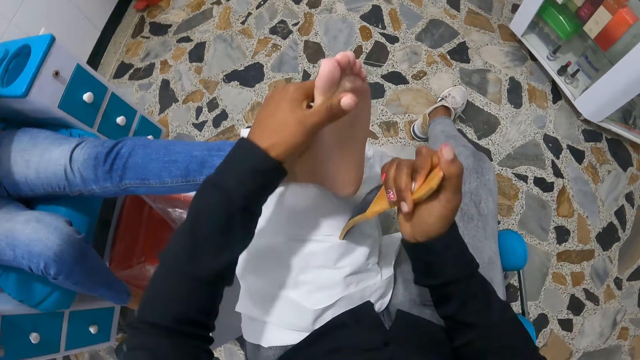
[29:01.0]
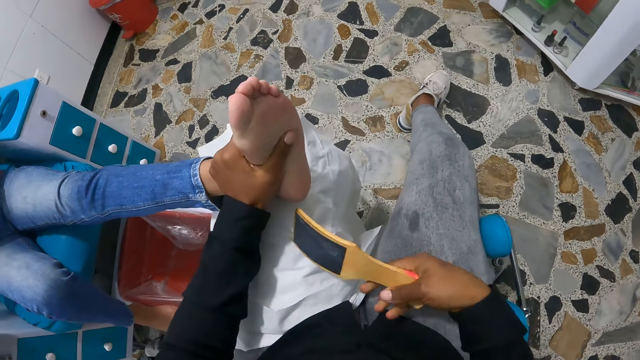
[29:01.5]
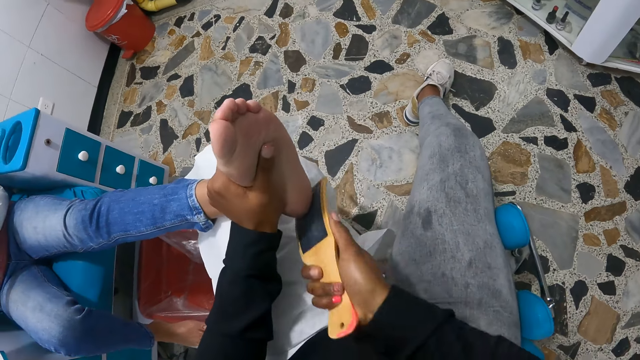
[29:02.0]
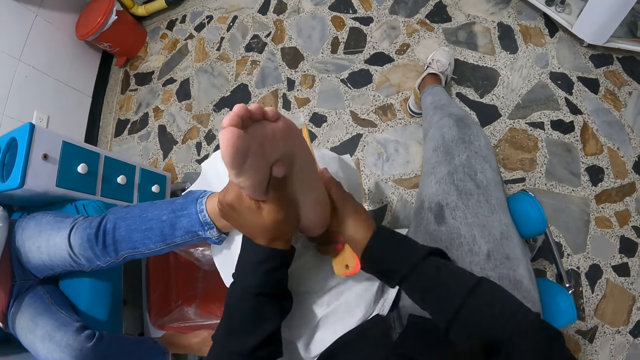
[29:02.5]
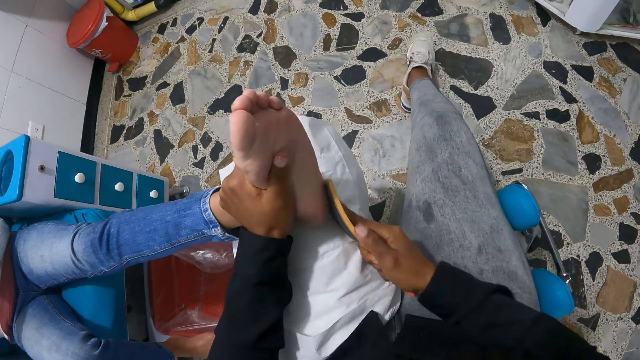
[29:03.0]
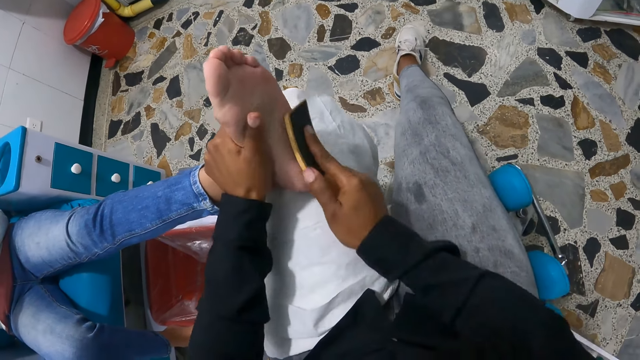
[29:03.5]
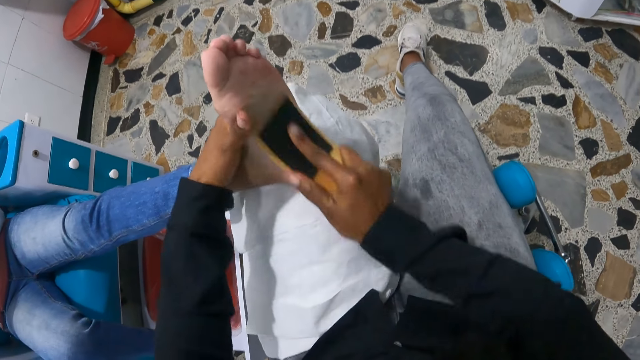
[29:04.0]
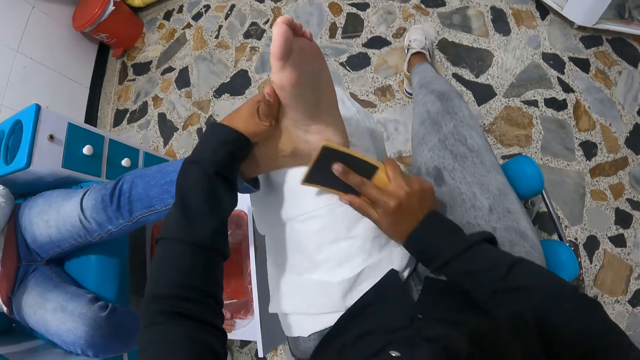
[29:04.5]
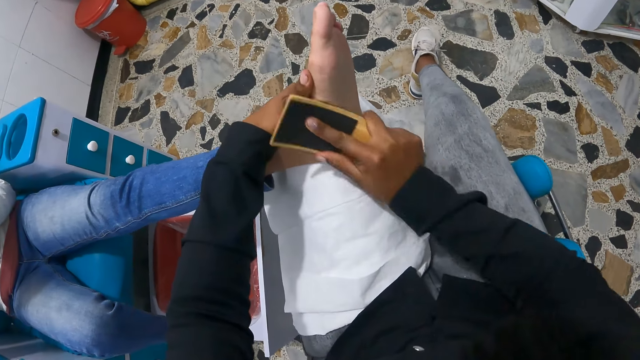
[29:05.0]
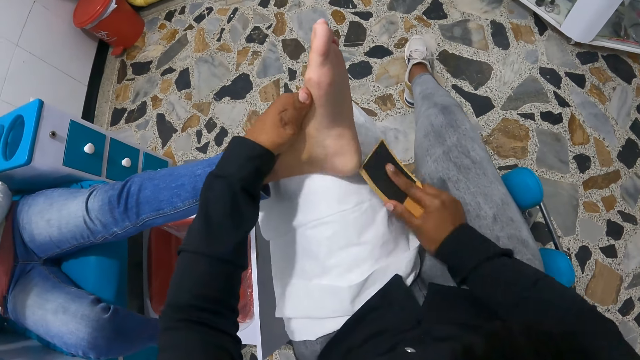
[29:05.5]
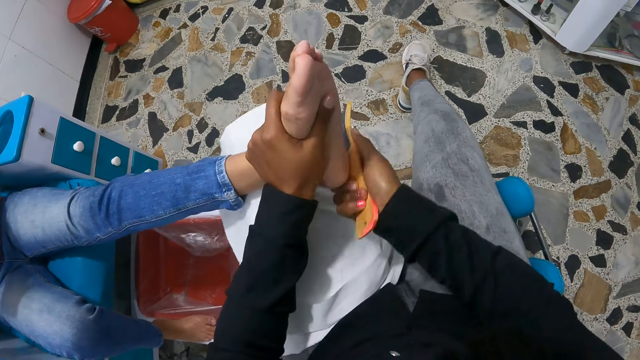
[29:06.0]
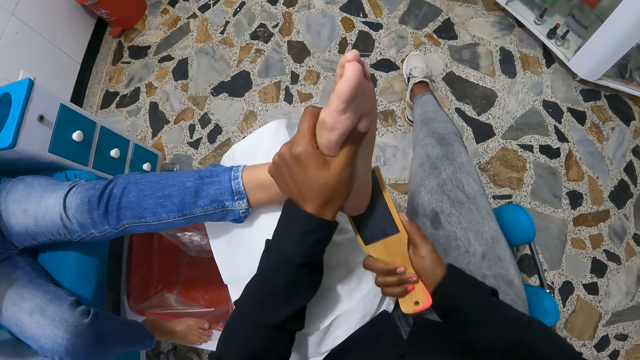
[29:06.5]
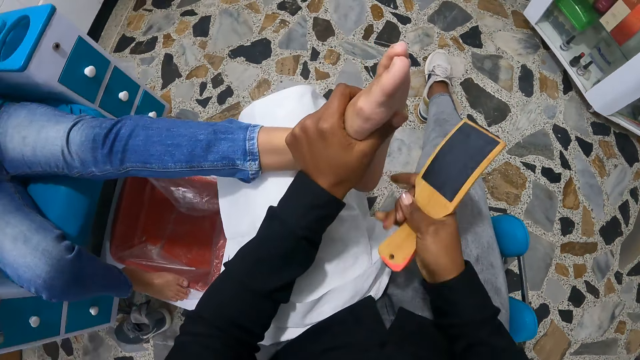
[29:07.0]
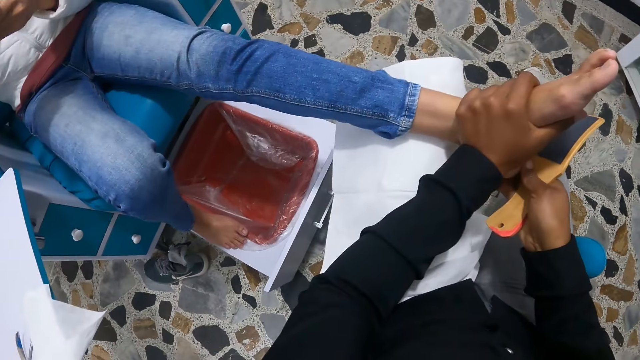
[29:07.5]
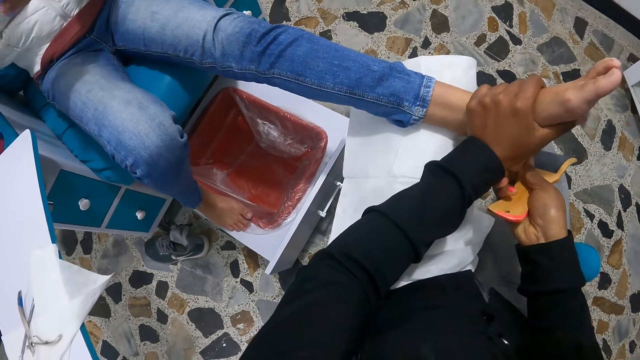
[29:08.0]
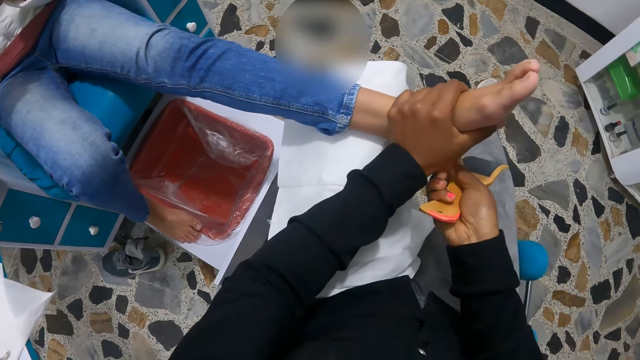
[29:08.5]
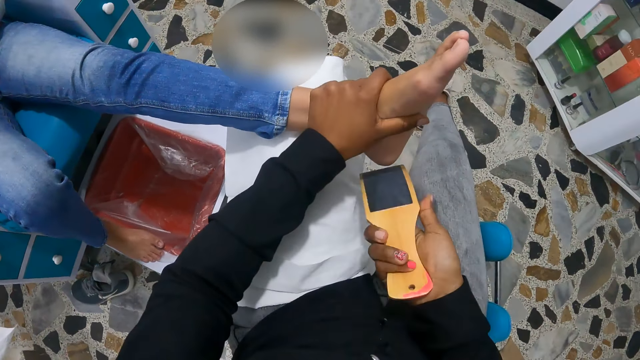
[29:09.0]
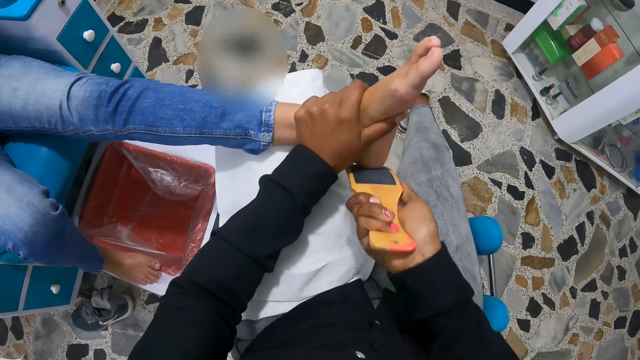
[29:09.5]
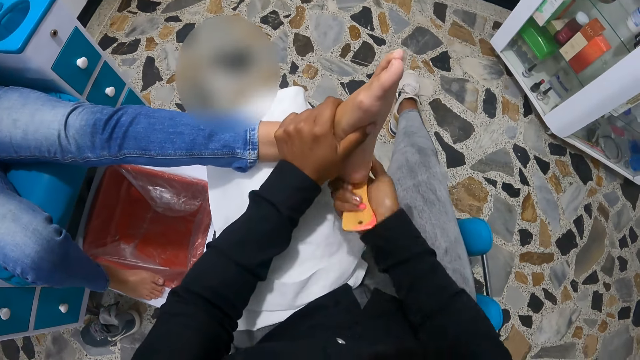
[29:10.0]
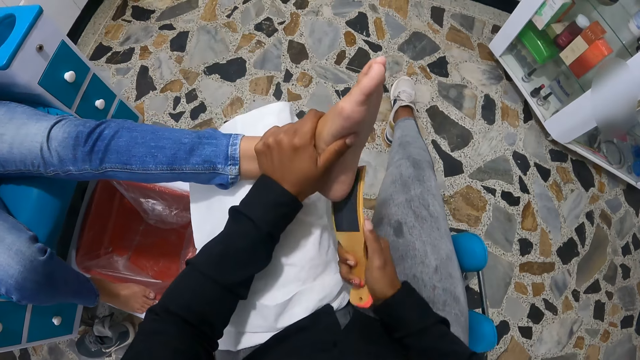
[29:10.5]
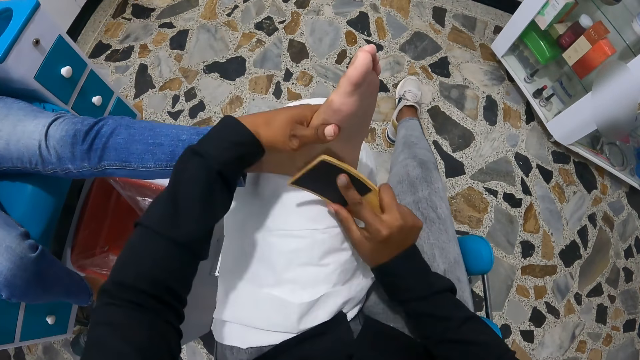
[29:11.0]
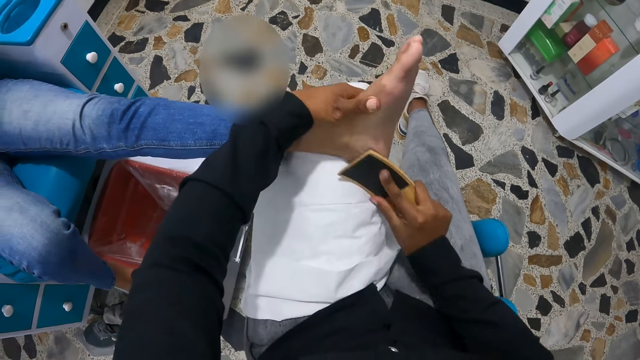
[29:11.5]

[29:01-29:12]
The camera wearer turns the feet file callus. They scrub the woman's feet with the feet file callus. They look around. They scrub the woman's feet with the feet file callus.

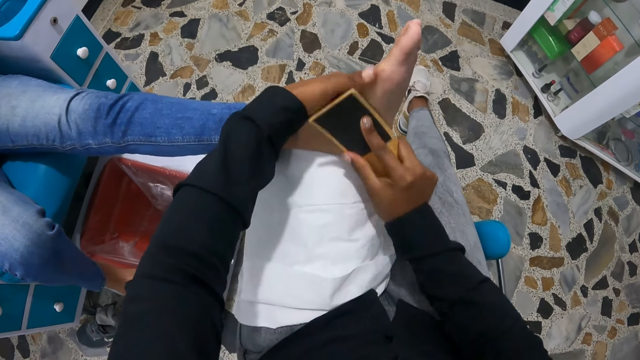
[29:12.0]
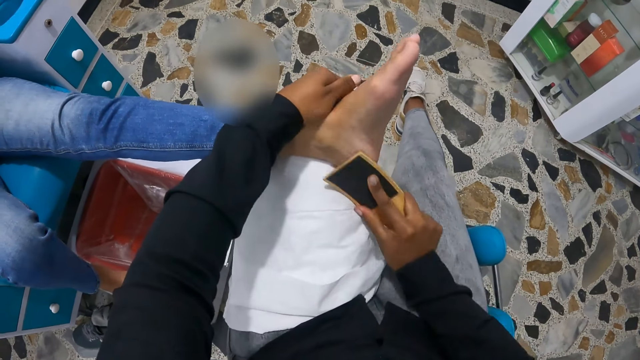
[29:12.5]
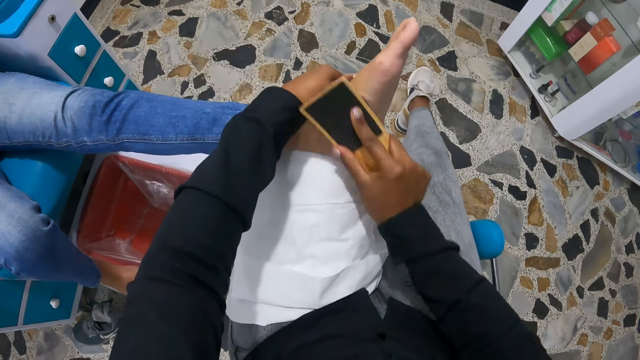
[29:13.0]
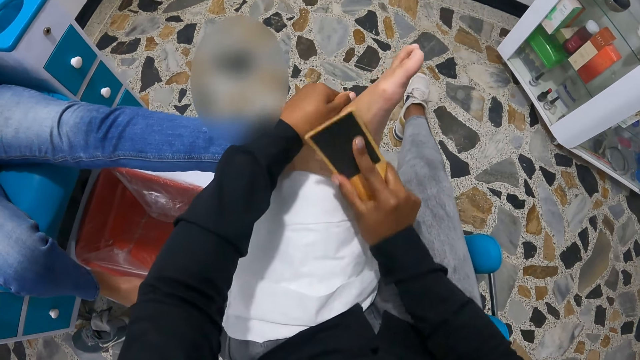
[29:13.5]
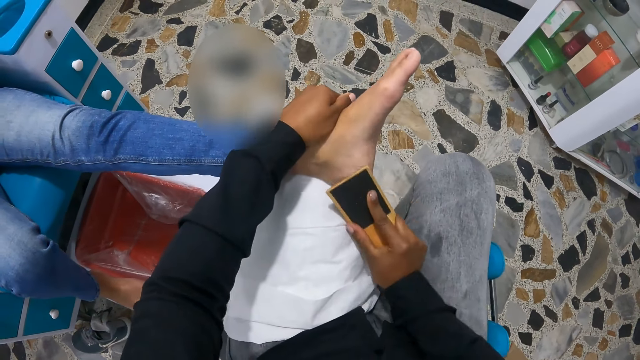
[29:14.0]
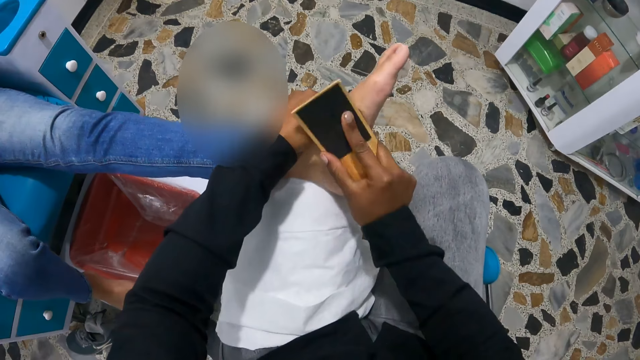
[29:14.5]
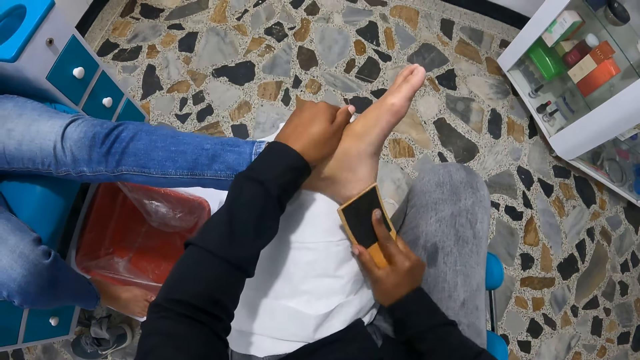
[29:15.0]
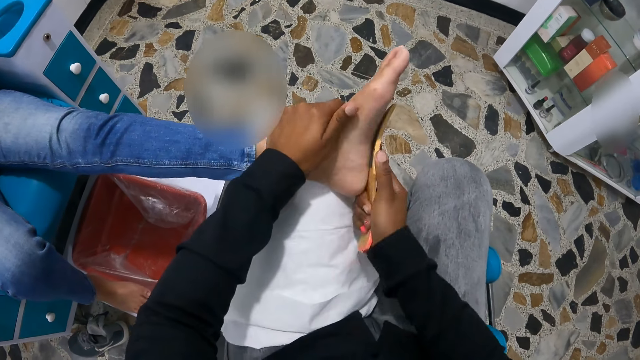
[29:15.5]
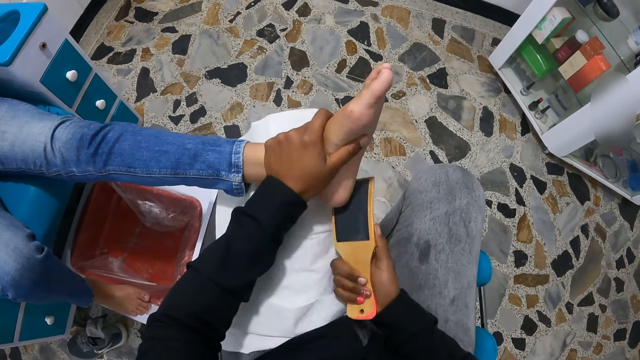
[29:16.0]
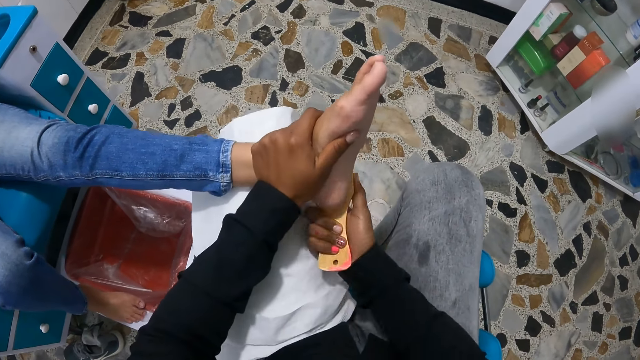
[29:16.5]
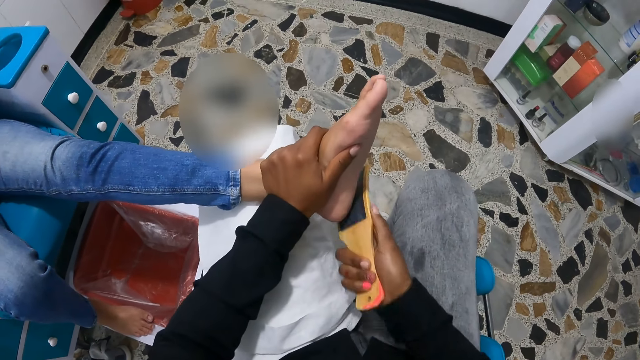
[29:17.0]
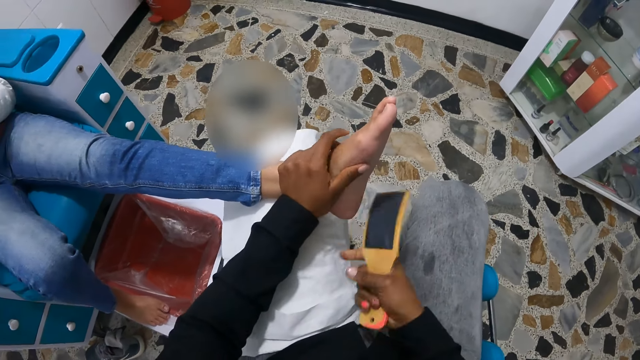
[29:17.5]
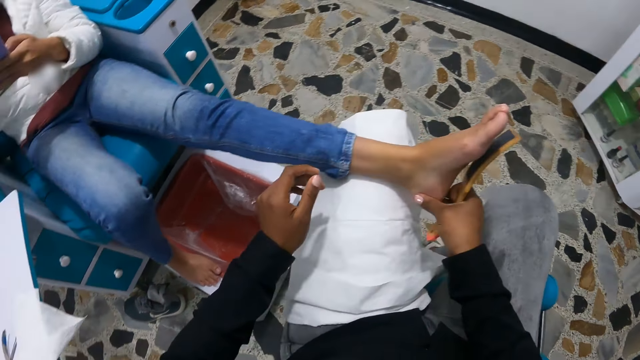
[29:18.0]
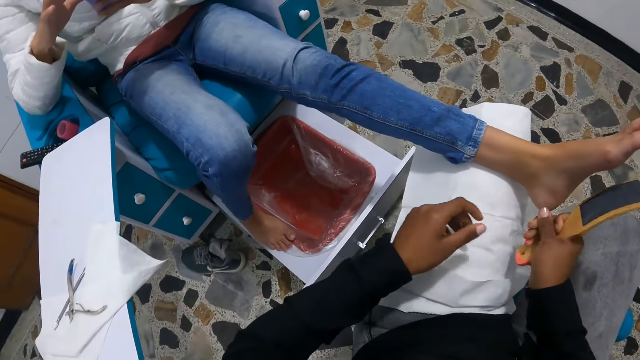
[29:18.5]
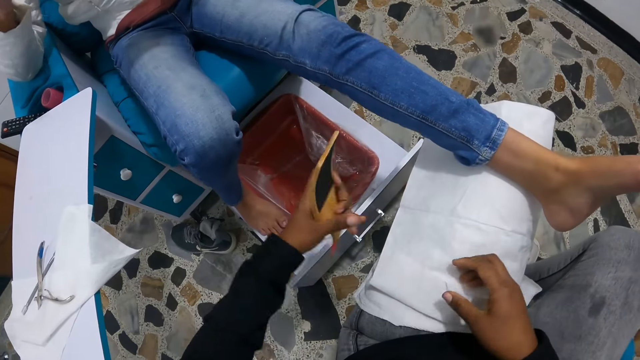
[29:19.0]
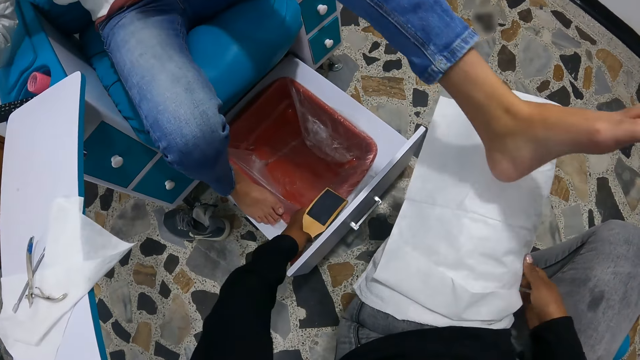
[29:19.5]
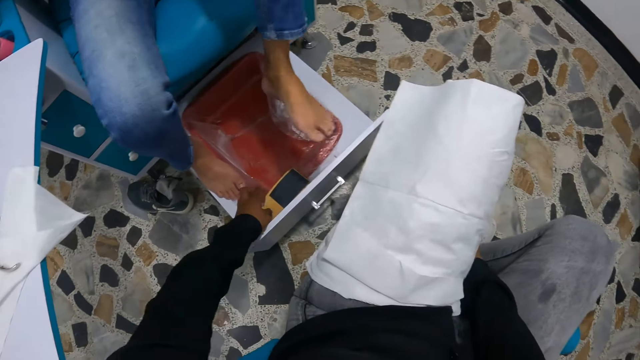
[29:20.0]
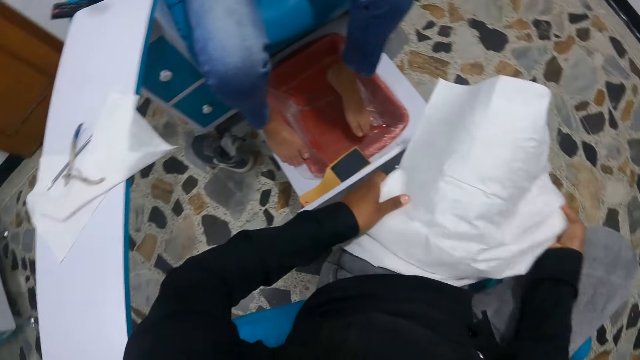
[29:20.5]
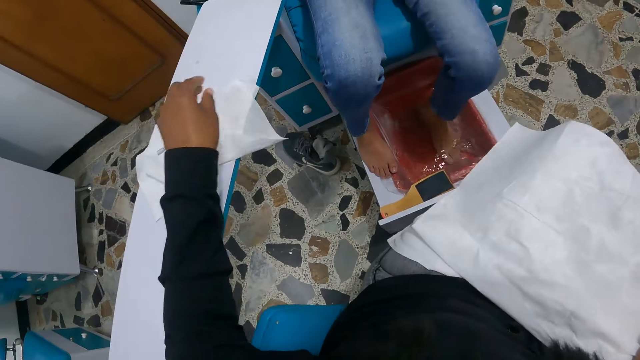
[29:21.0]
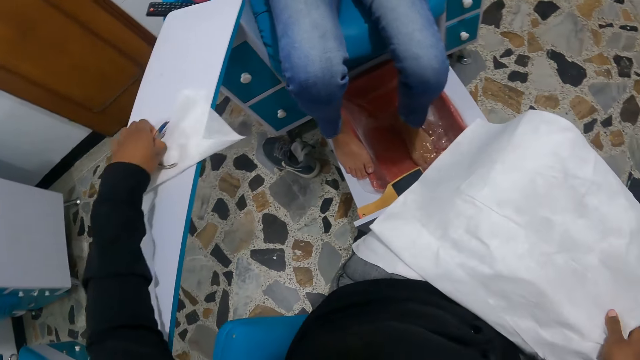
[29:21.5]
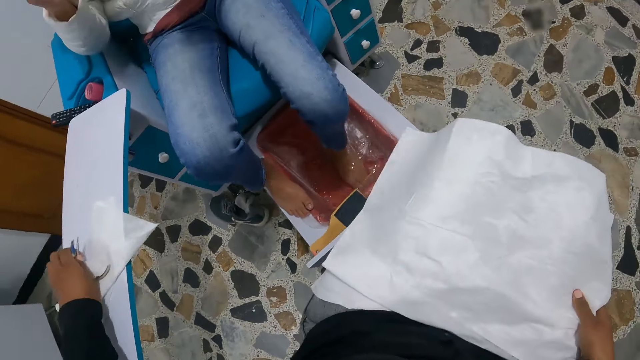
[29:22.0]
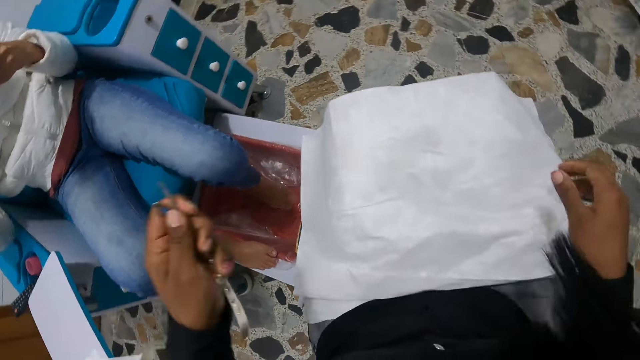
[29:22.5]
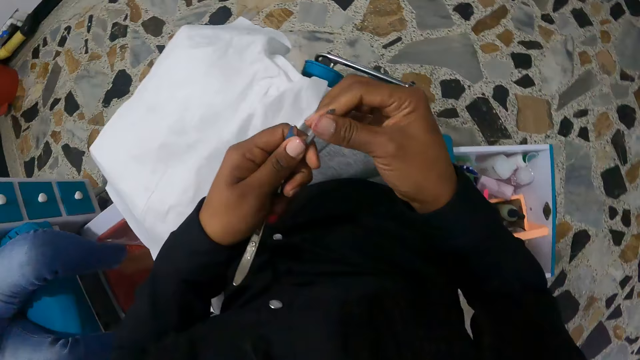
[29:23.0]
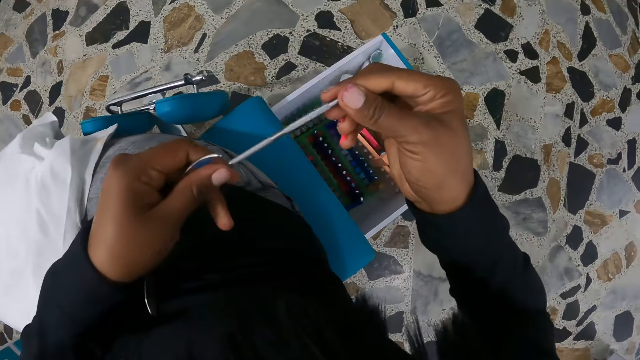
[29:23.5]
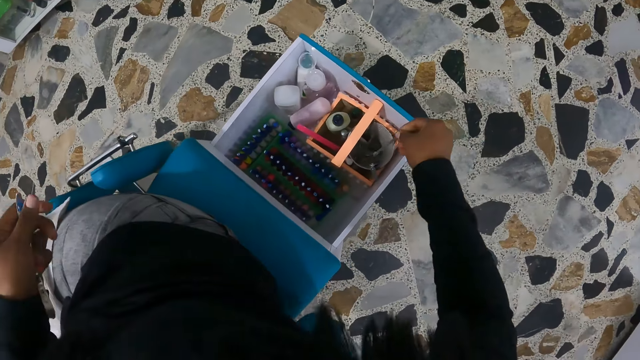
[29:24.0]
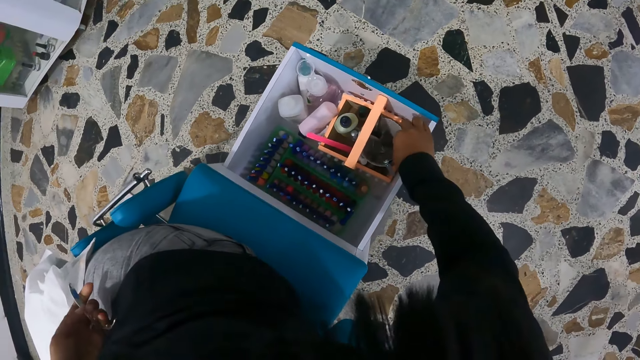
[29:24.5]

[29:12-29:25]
The camera wearer moves a leg. She holds the left leg of the woman with her right hand. The woman operates her mobile phone with both hands. The camera wearer looks around. She passes the foot file from her right hand to her left hand. She drops the foot file on the basin with her left hand. The woman moves her leg. The camera wearer holds the cloth on her lap with her left hand. The woman puts her left leg in the basin. The camera wearer picks up the cloth. She picks up the nail nippers and the cuticle pusher on the table with her left hand. She passes the cuticle pusher from her left hand to her right hand. She drops the cuticle pusher into the box with her right hand.
